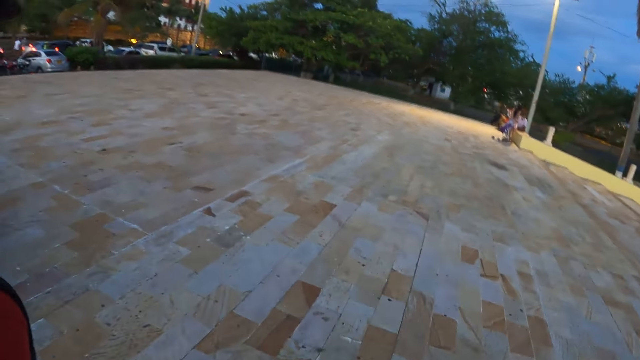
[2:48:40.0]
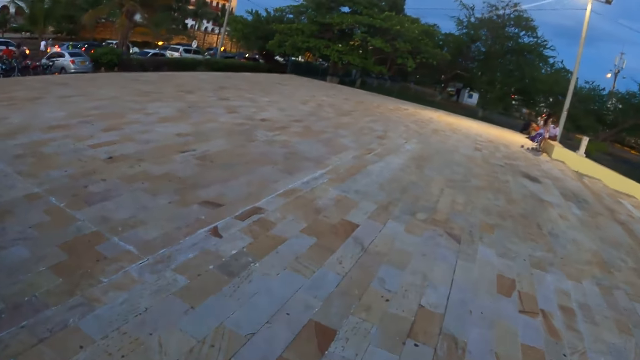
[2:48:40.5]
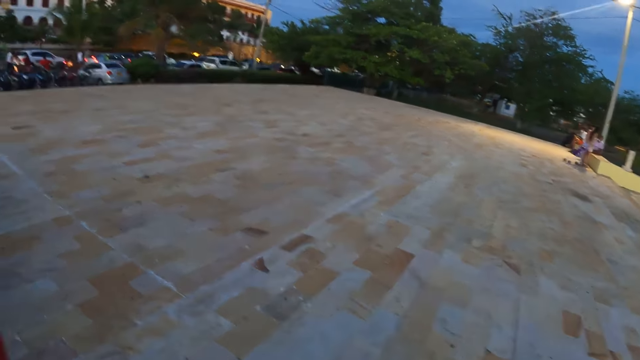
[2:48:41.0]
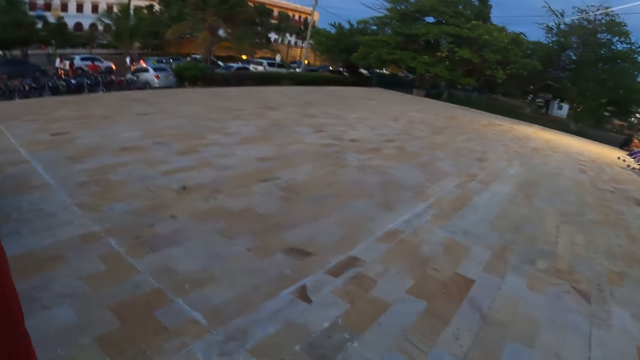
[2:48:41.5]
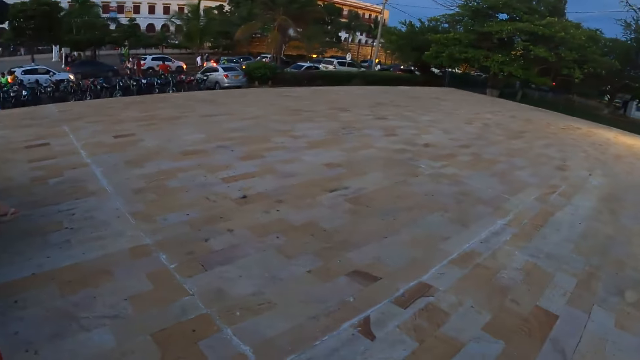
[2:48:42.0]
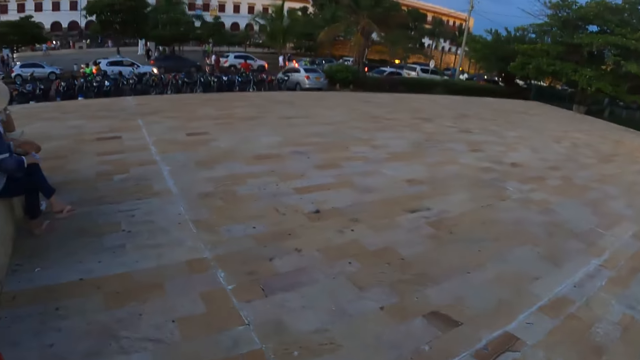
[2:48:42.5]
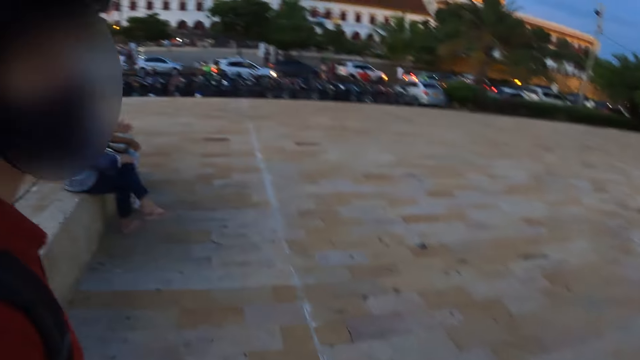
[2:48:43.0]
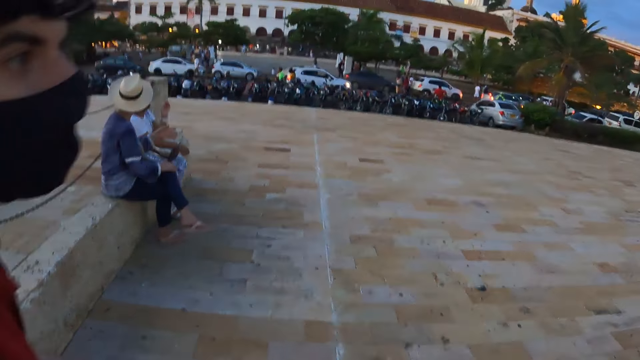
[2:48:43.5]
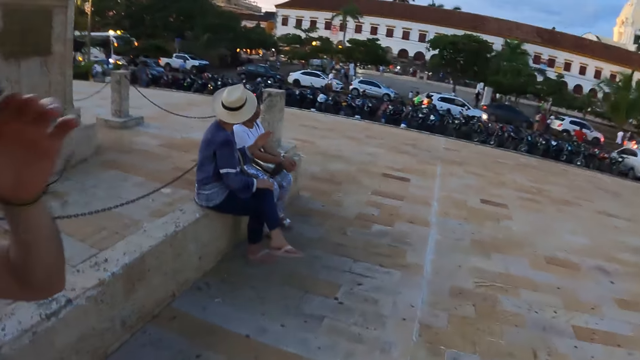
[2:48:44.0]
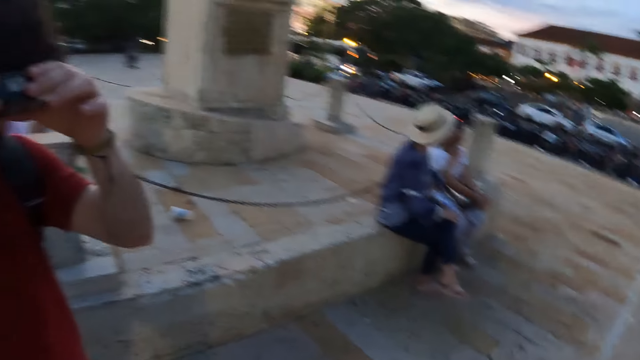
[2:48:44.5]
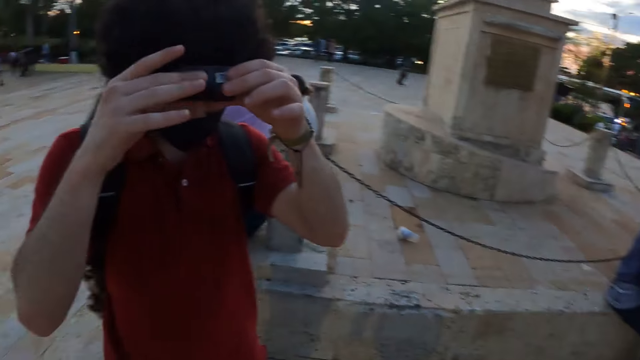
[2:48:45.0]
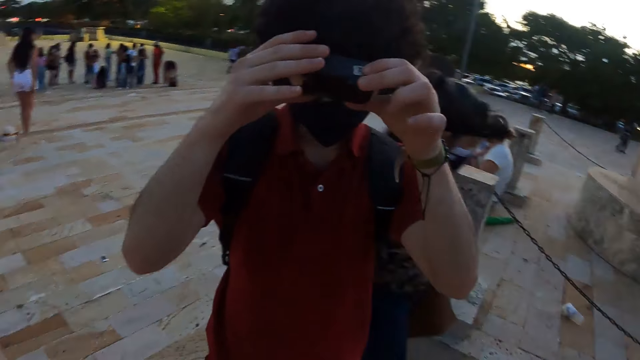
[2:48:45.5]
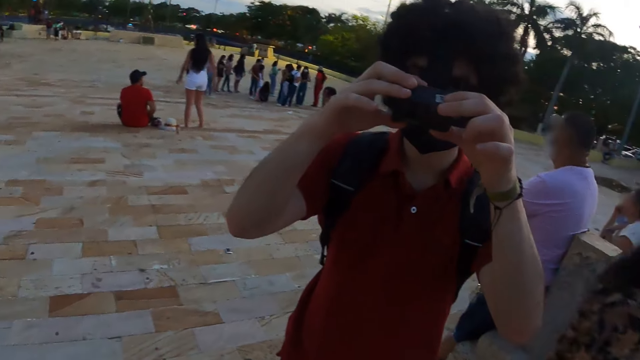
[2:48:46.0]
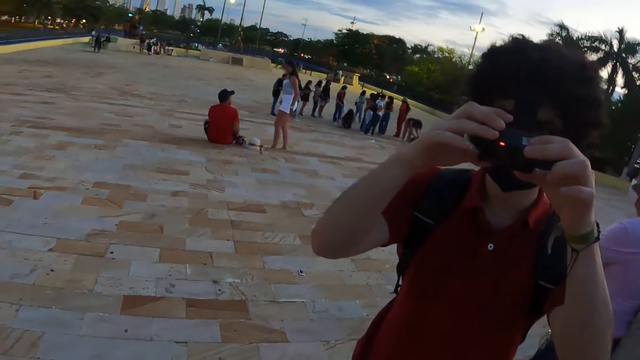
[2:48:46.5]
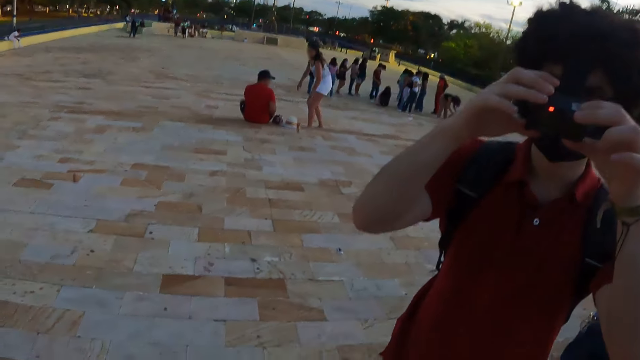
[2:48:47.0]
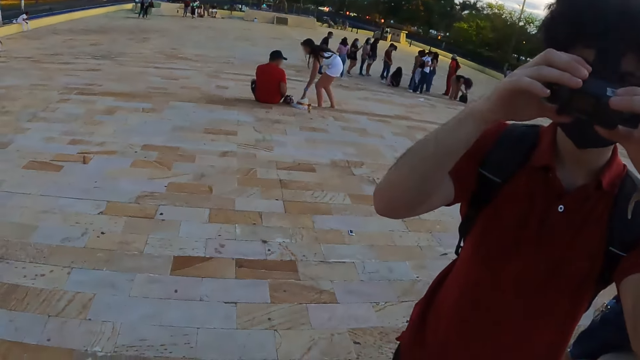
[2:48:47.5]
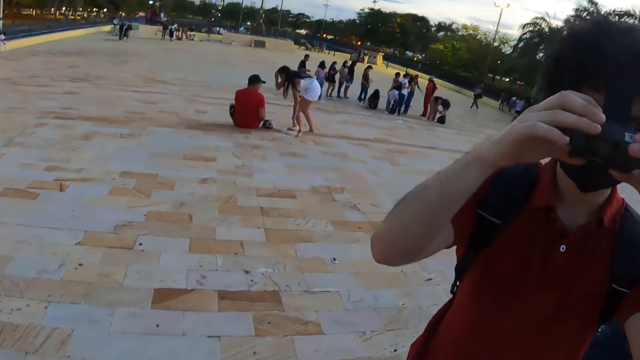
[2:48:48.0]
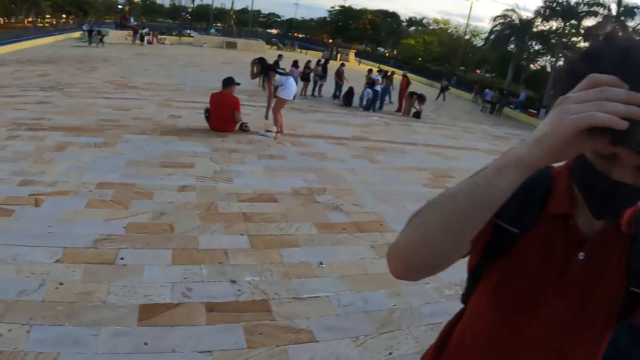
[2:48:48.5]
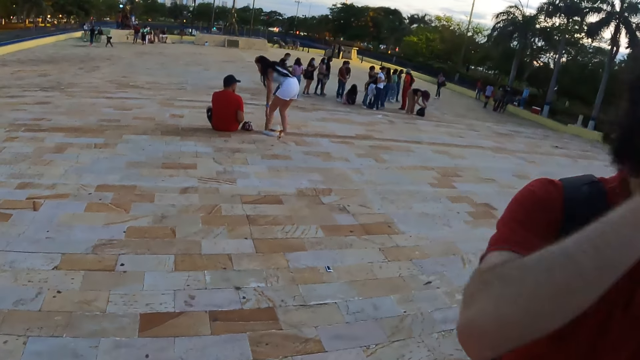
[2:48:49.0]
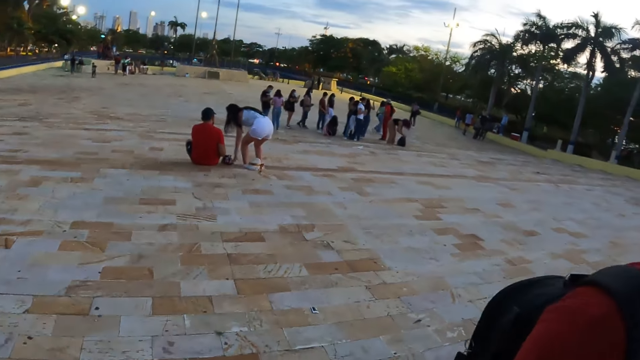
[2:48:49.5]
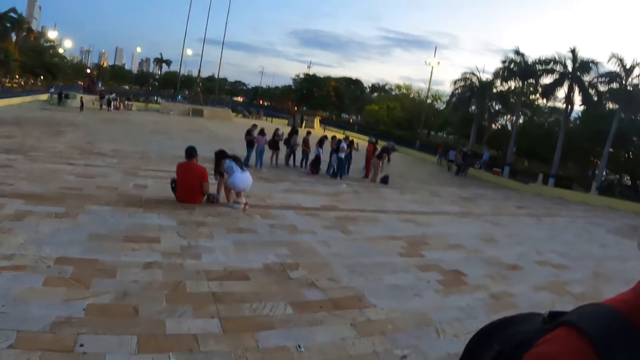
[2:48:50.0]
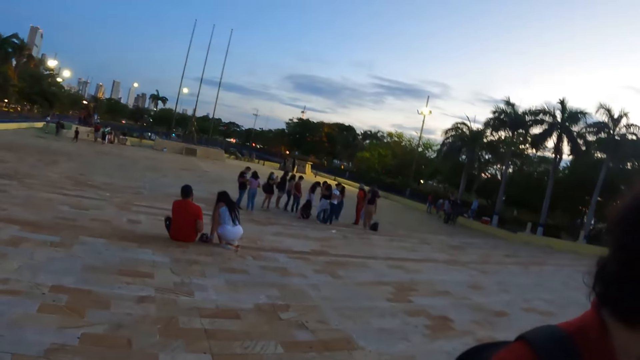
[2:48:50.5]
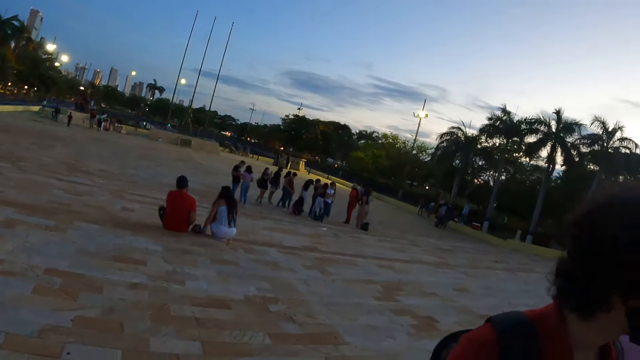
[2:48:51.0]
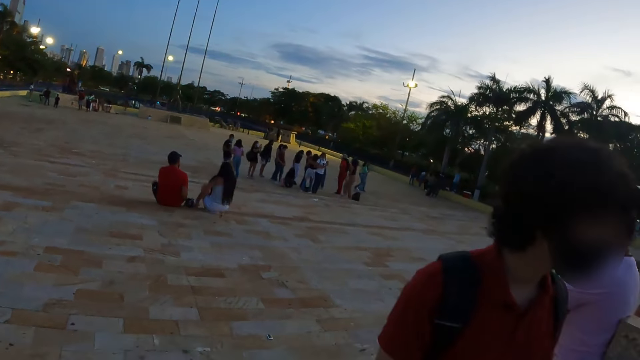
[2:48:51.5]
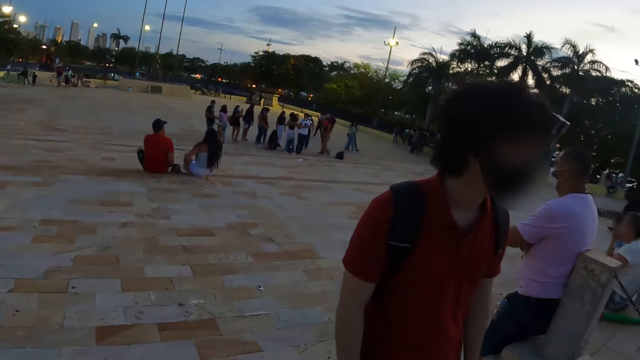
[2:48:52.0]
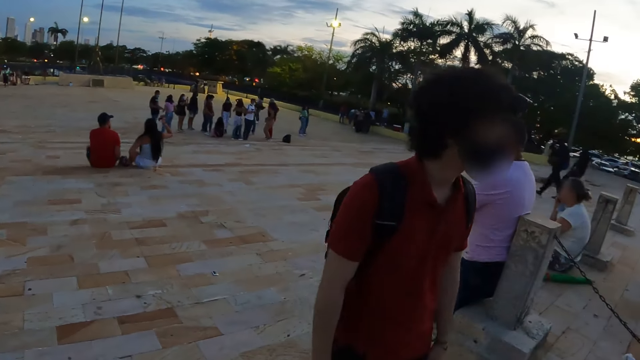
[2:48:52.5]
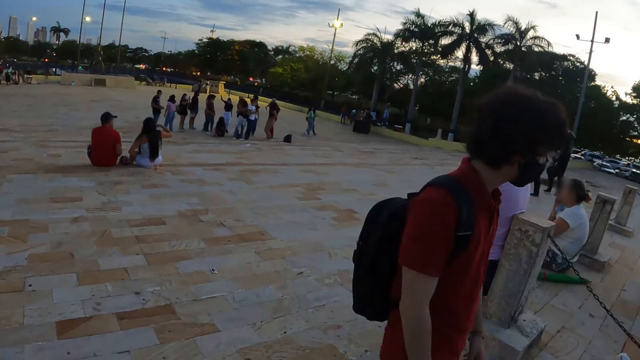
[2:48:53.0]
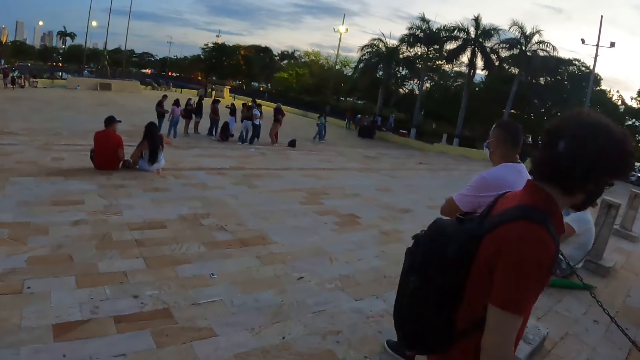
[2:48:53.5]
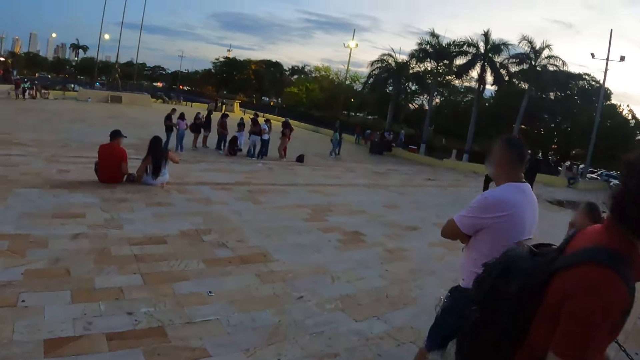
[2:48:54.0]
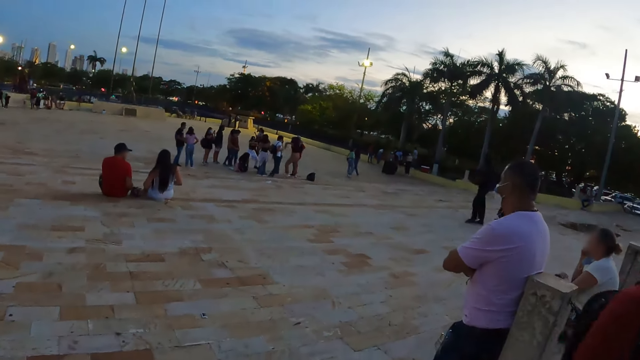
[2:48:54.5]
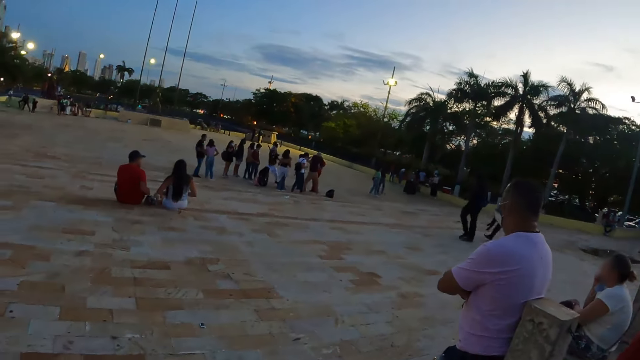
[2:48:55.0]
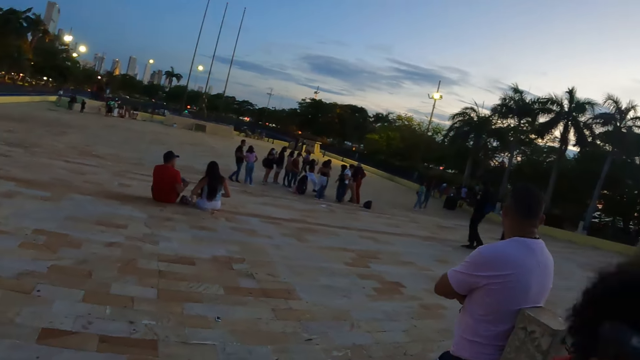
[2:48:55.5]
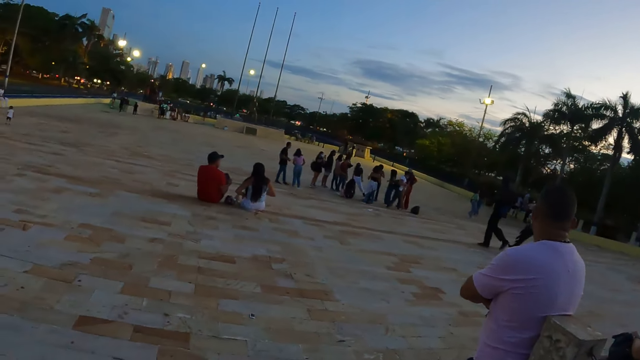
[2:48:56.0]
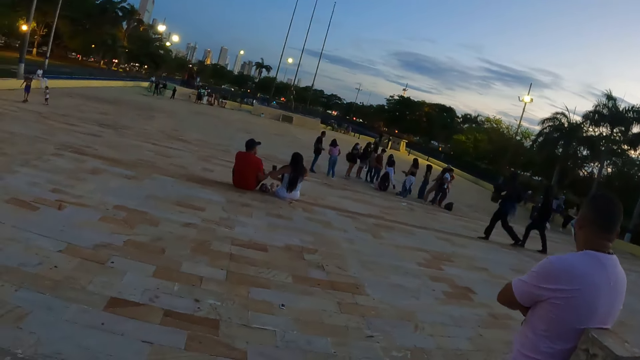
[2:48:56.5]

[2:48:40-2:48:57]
A man talks to the camera wearer. The camera wearer looks around.

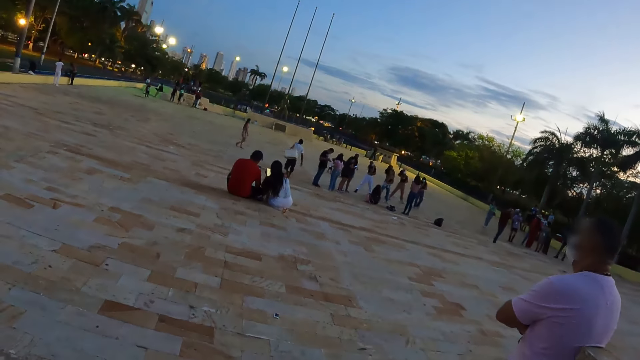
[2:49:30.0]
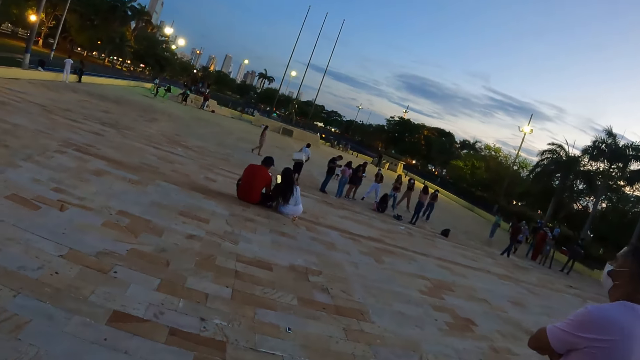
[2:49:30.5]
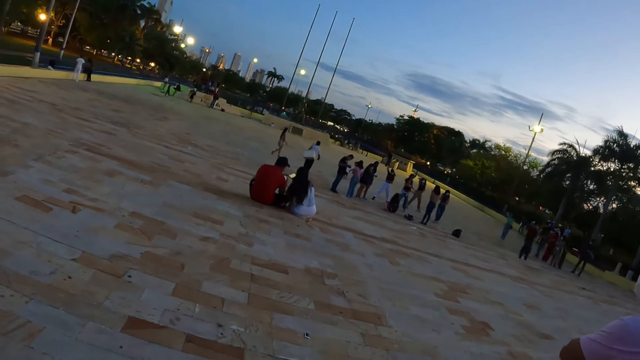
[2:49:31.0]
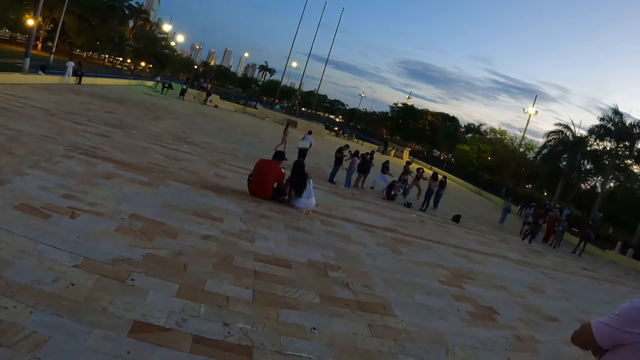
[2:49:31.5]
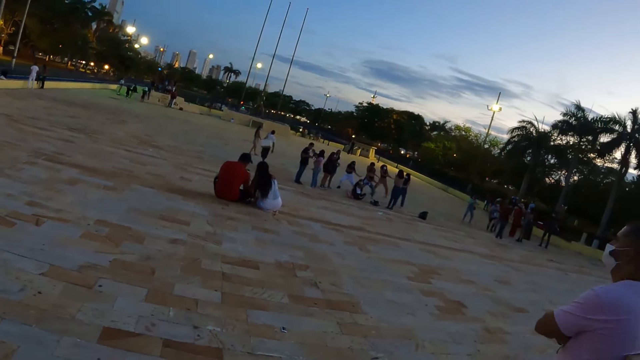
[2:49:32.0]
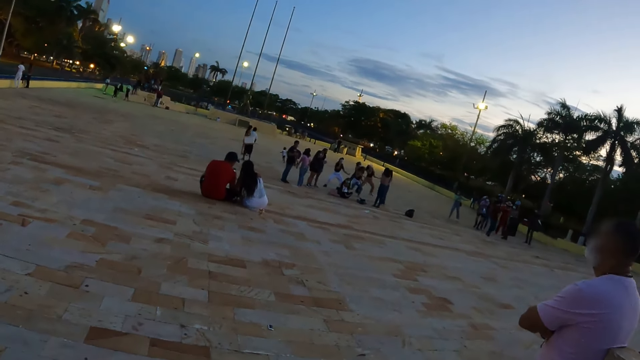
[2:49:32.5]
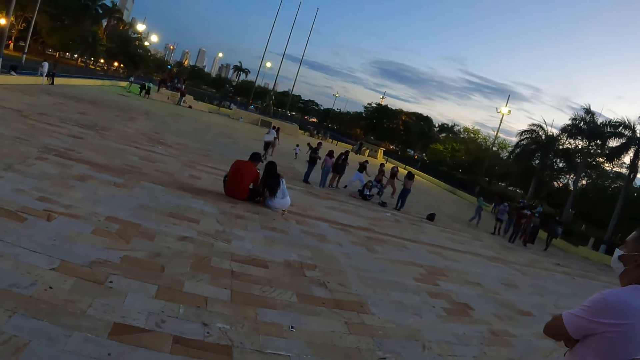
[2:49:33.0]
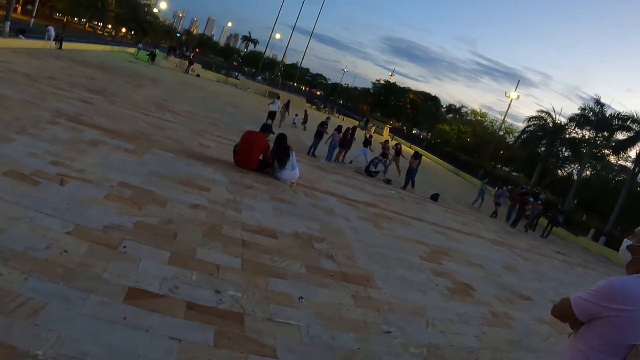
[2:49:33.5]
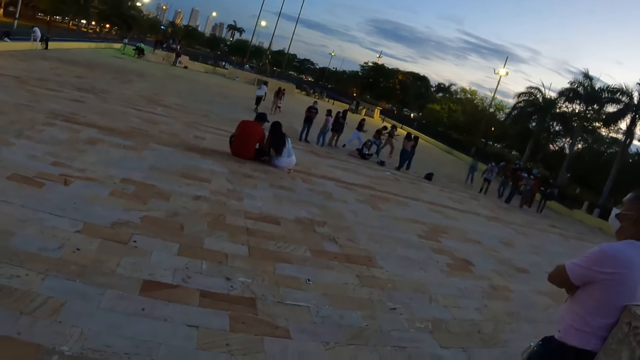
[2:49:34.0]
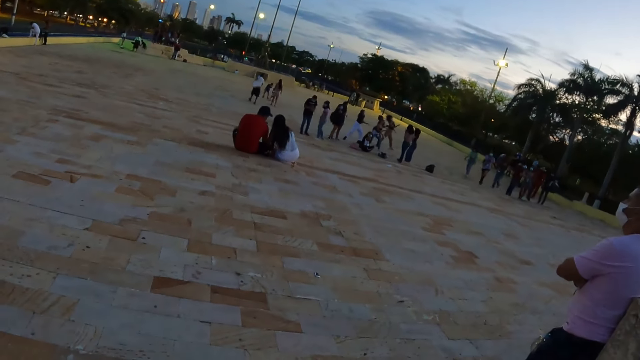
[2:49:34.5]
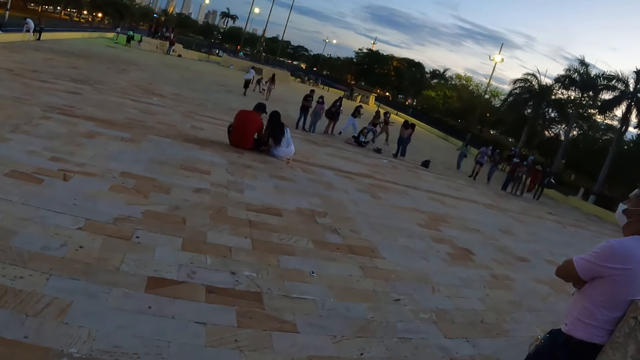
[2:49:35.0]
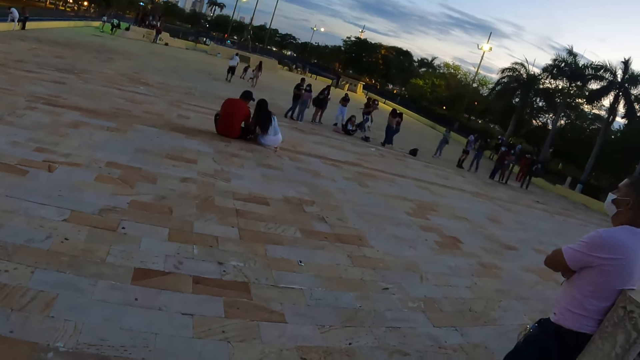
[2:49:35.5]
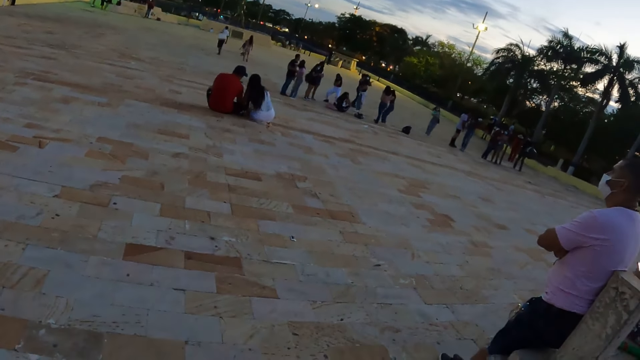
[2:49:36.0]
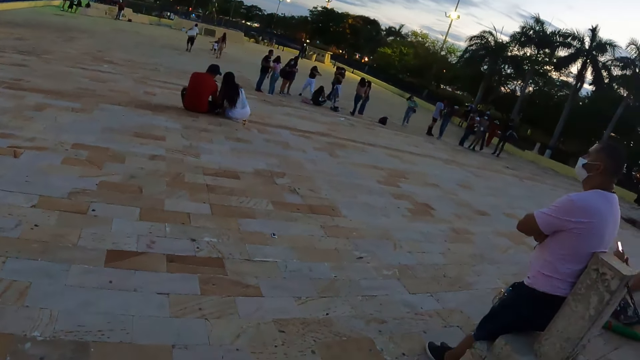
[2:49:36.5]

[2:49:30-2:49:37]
The camera wearer walks around.
